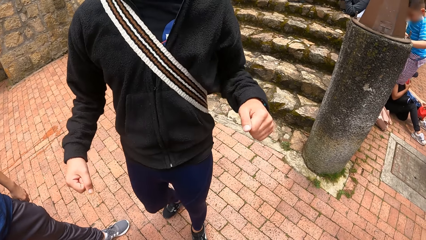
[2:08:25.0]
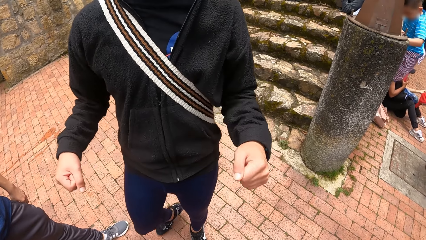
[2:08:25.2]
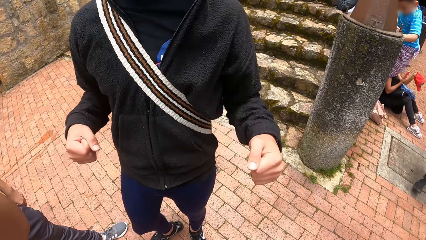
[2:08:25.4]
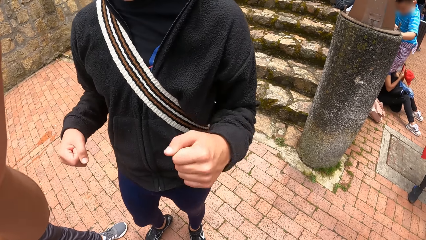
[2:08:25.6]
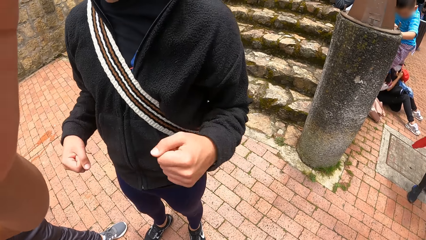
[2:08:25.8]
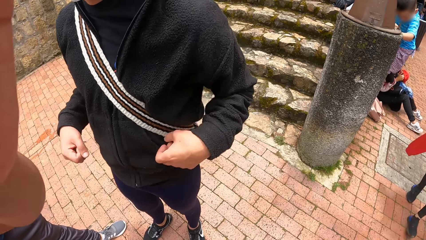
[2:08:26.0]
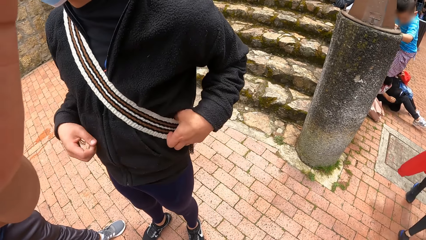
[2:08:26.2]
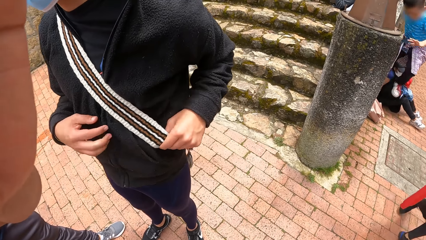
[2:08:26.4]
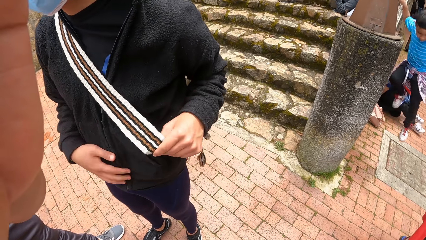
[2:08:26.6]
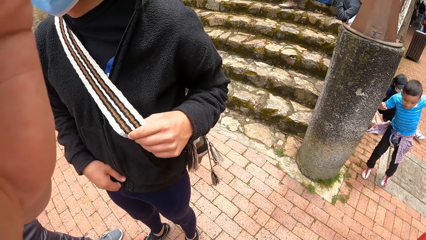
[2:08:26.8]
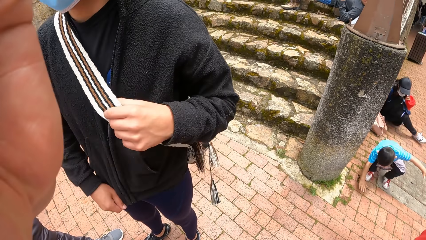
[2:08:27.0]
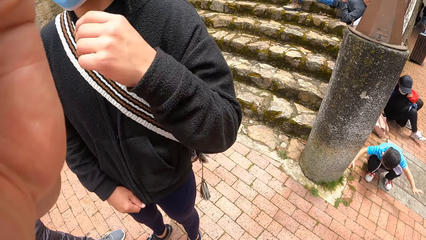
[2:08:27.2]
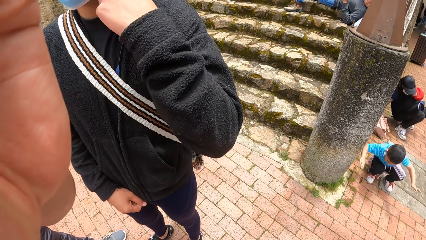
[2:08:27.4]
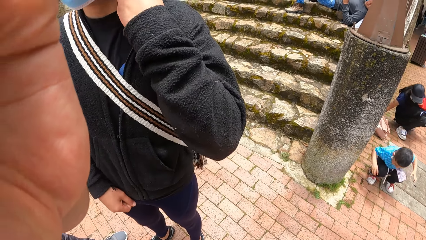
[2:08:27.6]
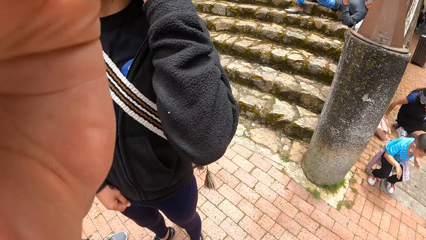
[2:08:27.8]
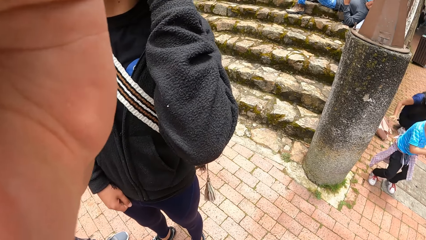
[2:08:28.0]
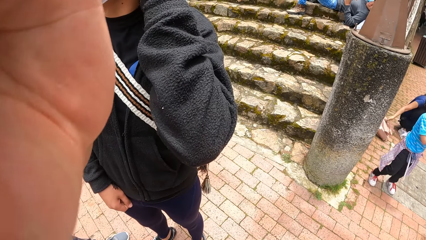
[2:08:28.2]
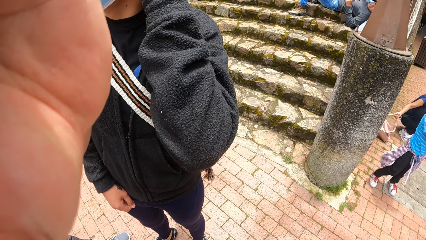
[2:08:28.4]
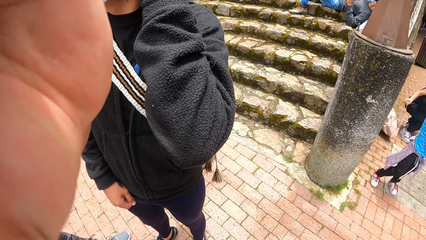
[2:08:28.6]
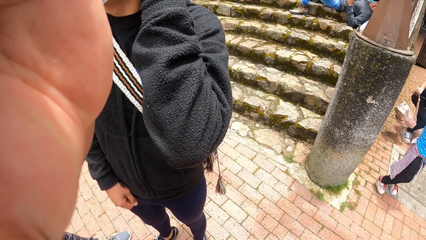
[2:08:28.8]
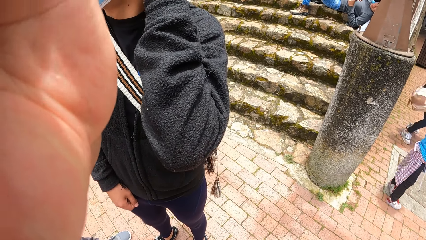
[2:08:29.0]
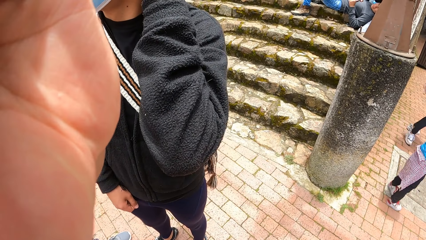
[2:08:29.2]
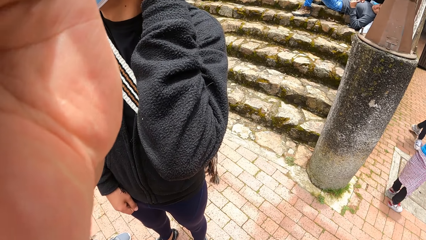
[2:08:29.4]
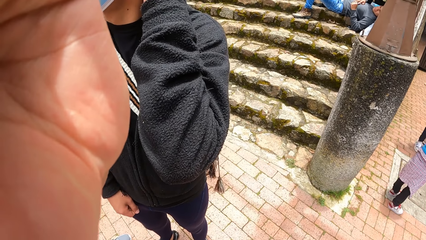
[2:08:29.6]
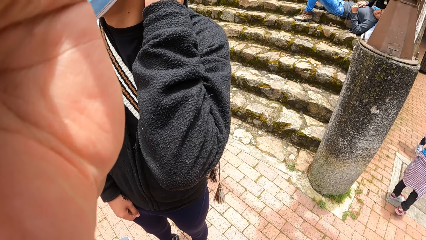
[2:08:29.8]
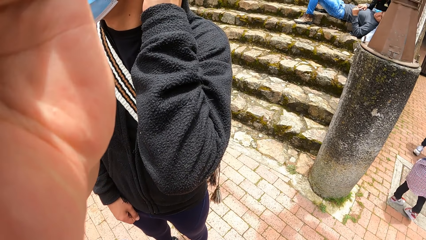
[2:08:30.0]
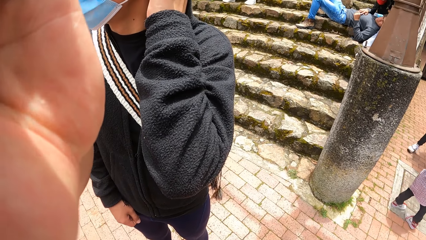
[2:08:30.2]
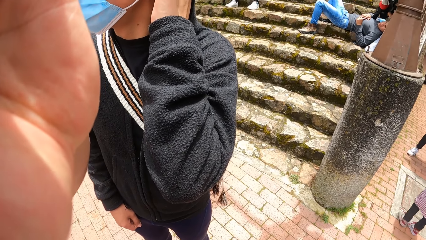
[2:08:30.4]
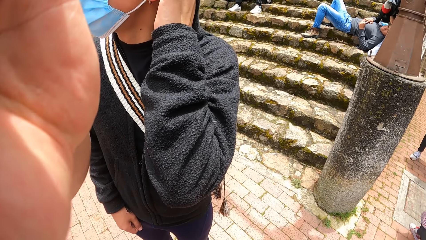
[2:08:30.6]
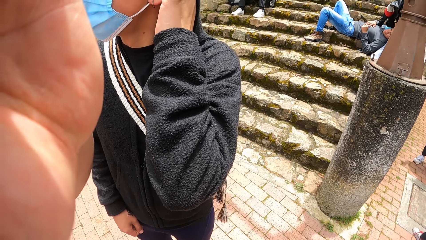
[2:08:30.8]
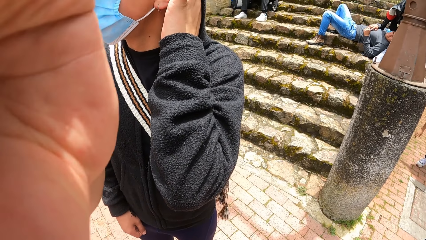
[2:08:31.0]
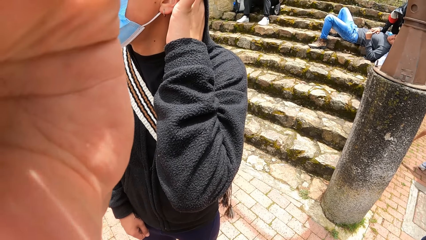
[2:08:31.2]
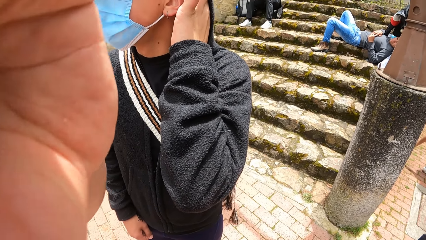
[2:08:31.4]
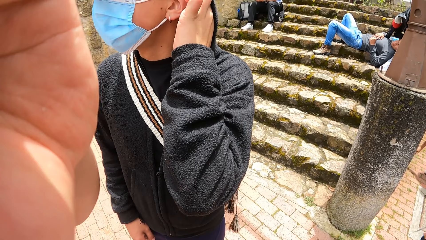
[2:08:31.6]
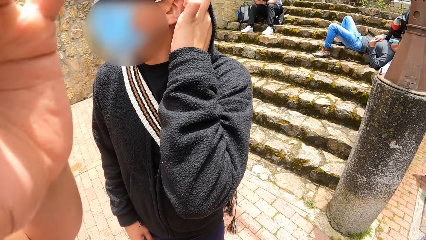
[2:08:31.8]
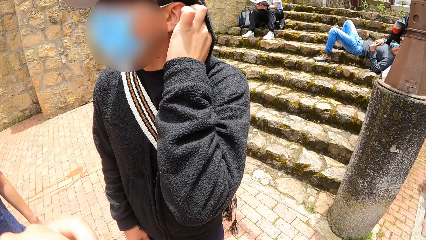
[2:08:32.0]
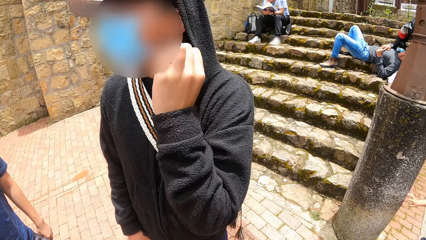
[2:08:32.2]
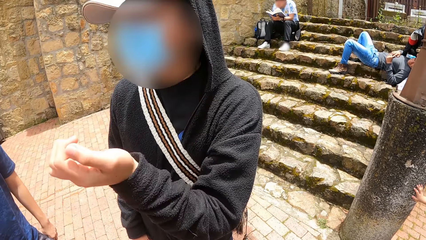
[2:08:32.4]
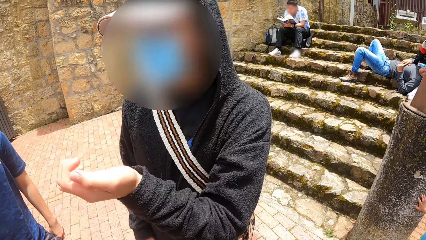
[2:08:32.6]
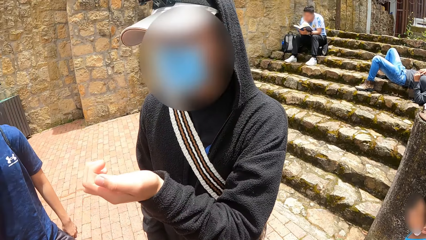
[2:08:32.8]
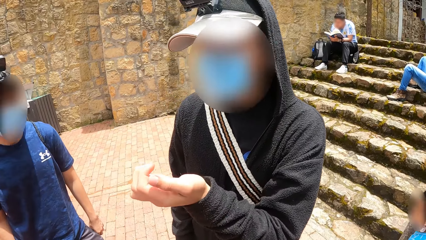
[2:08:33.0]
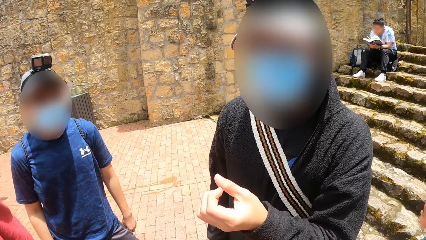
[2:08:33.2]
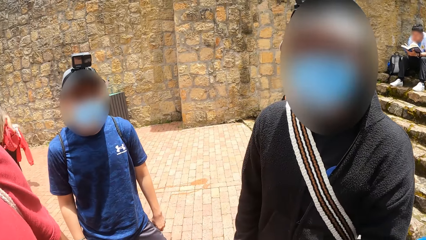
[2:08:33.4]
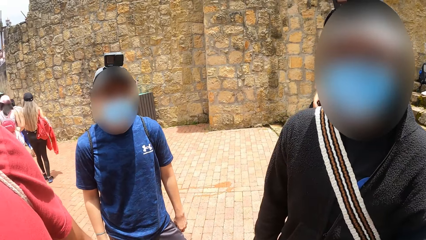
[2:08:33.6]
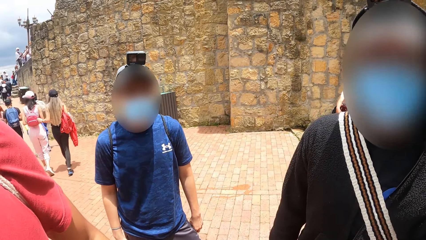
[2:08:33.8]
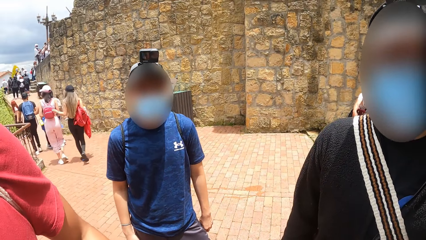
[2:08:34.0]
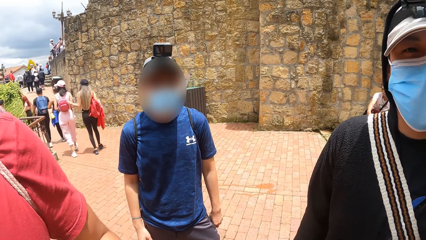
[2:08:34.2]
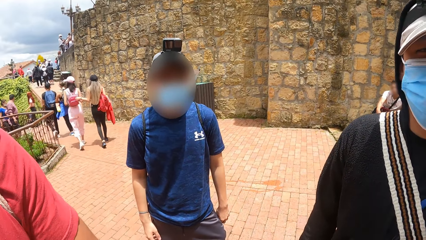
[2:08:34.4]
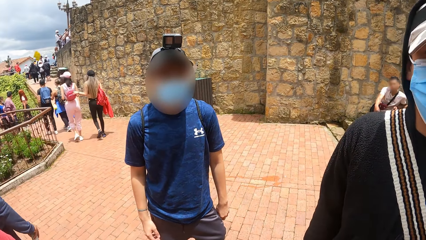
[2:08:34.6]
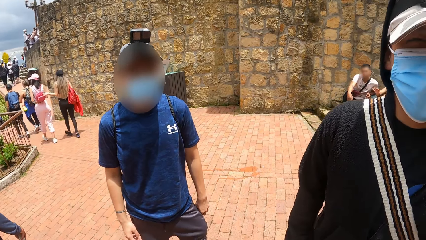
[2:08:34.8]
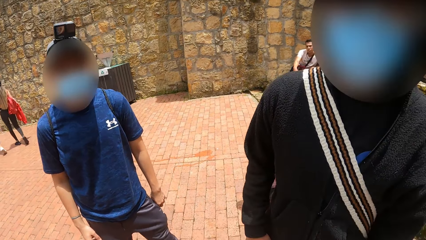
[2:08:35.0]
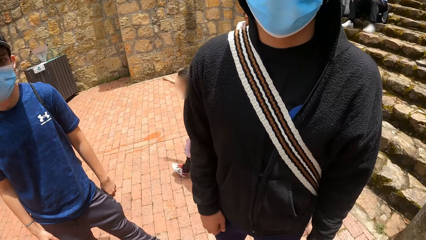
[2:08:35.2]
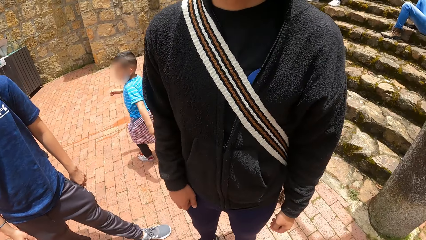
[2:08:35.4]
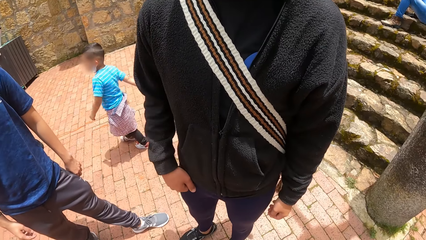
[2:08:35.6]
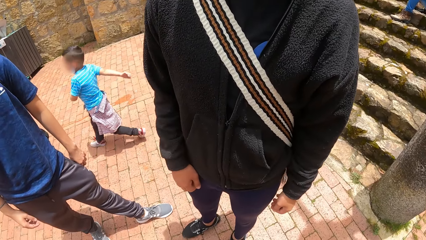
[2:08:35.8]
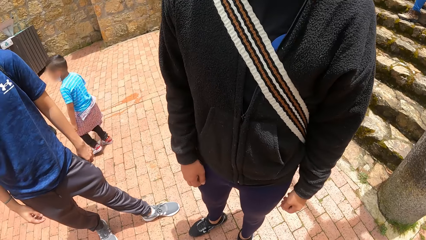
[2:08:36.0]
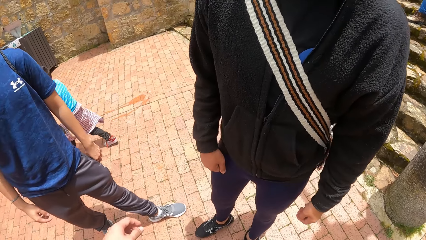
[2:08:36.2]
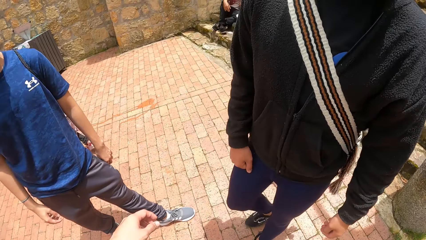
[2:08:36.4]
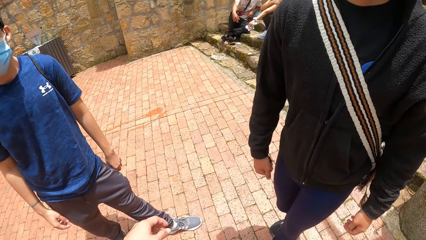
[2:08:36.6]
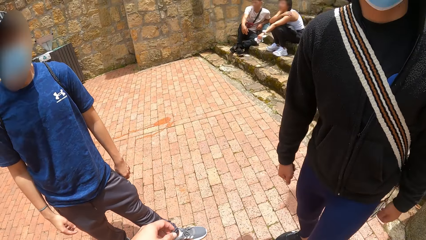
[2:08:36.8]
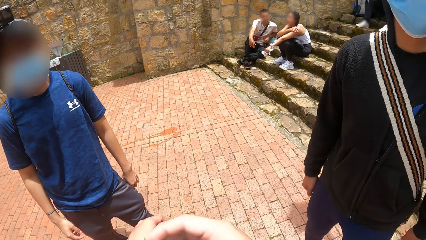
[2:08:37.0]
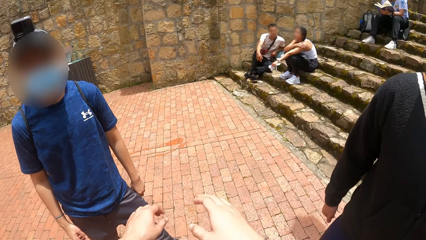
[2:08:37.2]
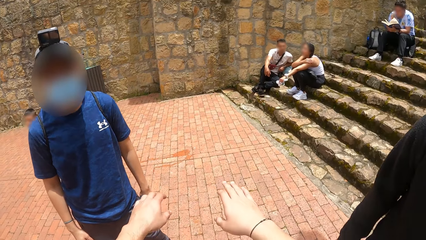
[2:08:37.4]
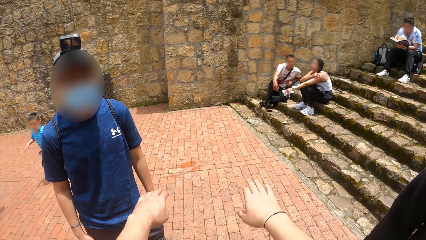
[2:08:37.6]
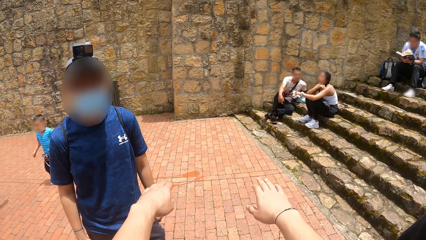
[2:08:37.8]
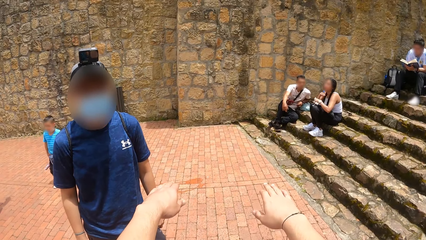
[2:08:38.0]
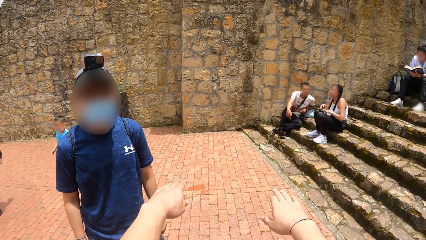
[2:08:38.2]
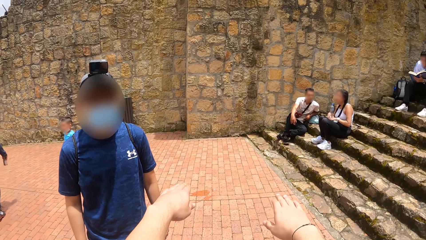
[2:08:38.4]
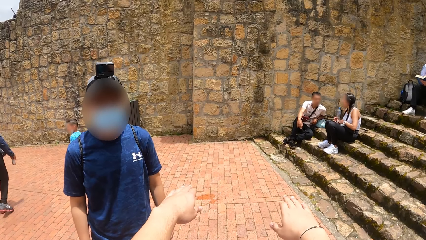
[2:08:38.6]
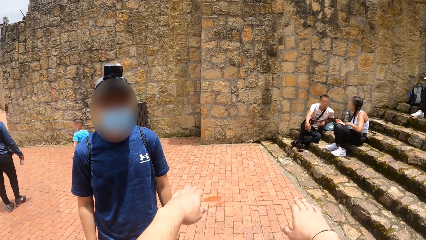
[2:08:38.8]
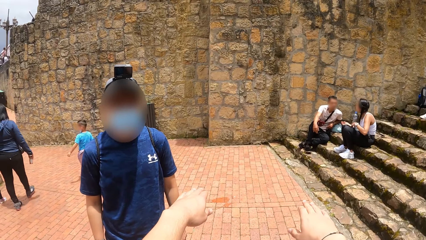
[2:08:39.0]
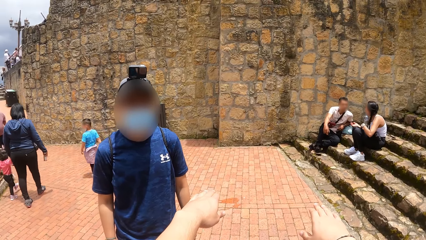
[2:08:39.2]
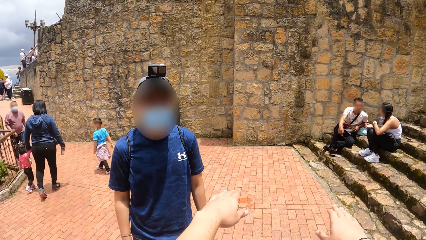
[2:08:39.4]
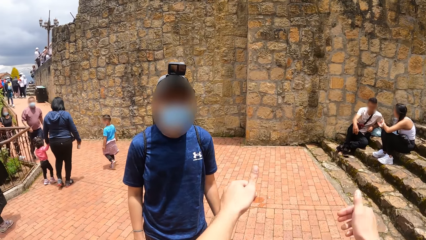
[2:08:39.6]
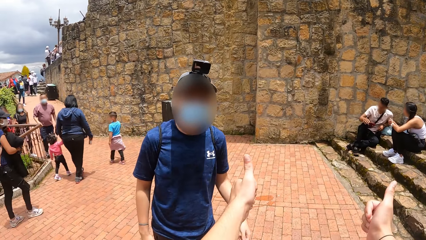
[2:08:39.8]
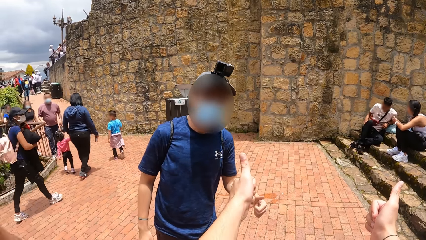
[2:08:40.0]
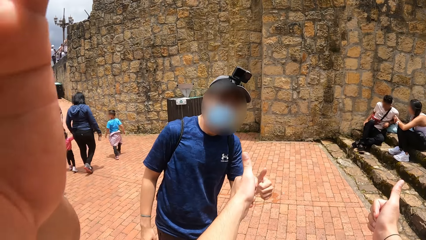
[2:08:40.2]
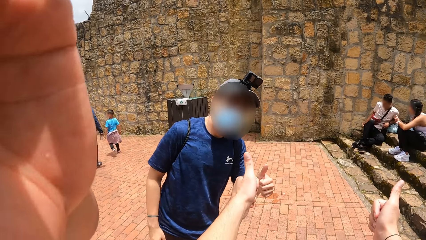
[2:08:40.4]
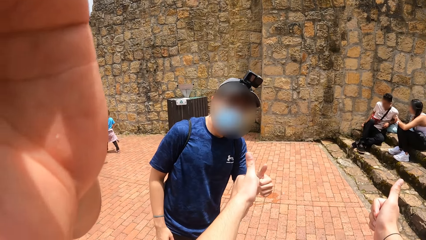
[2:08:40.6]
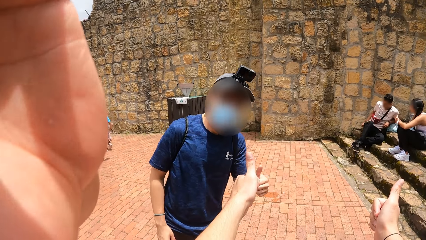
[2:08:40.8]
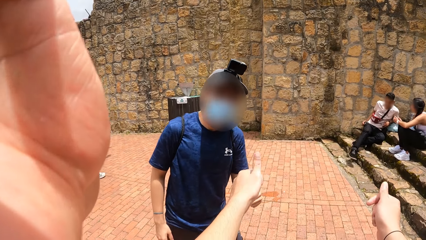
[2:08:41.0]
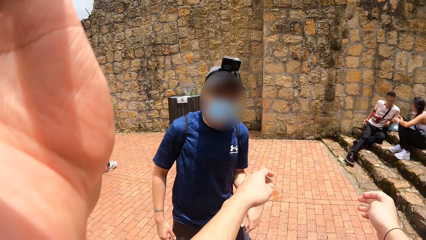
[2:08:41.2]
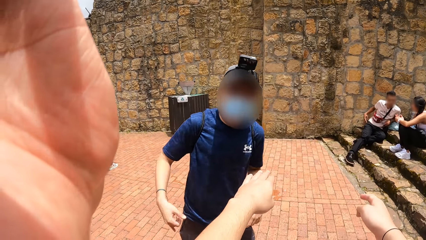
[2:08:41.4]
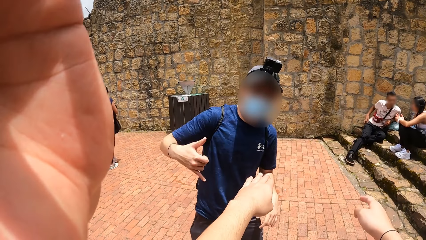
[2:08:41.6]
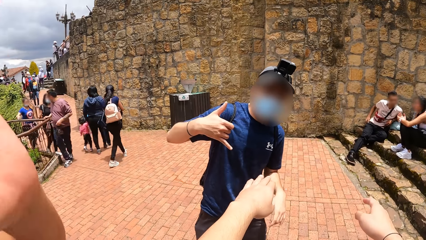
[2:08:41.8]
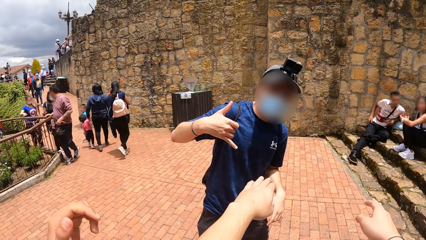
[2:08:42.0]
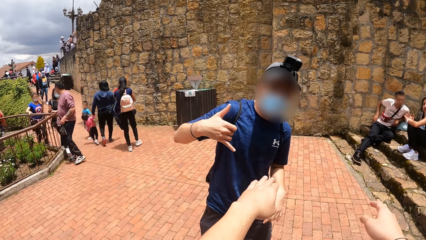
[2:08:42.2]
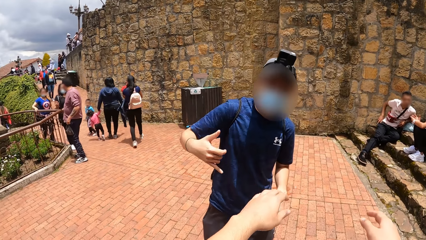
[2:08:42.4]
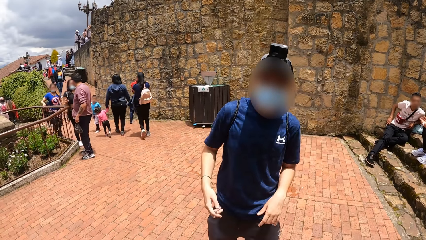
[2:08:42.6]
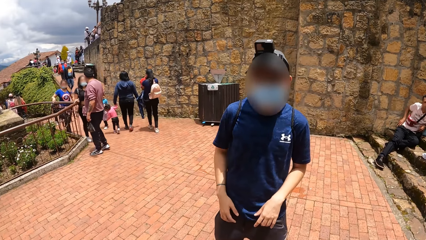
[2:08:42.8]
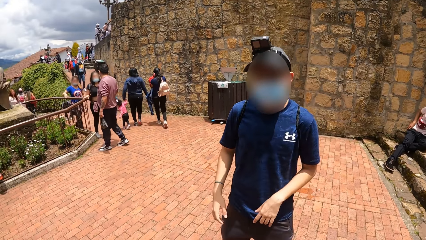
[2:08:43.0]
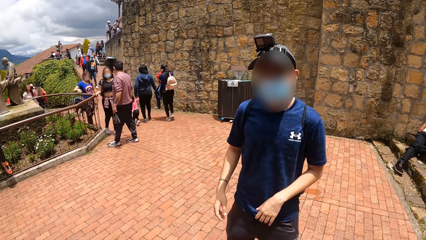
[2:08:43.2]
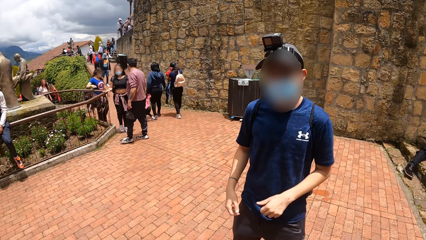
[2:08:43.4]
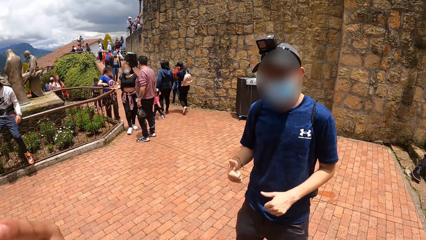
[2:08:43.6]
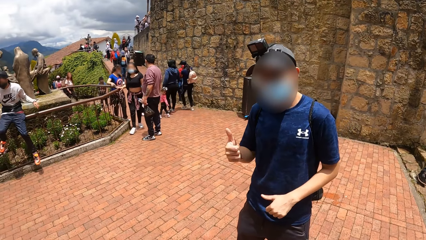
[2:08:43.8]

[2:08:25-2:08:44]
The camera wearer looks at the stairs. A man interacts with another man, a third man and the camera wearer. A man moves the hands, holds the bag, touches the head and looks at the hand. The camera wearer looks at another man. They straighten the hands. The man who held the bag moves the hand.
